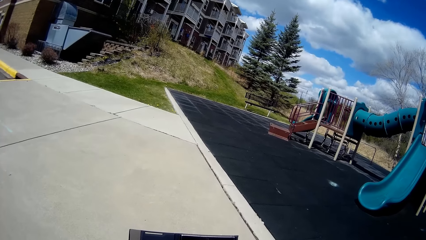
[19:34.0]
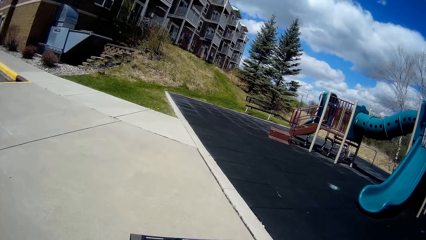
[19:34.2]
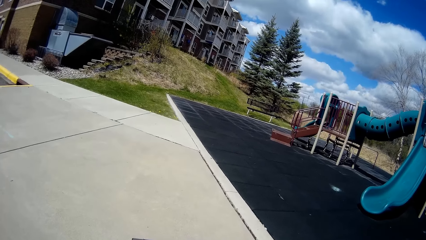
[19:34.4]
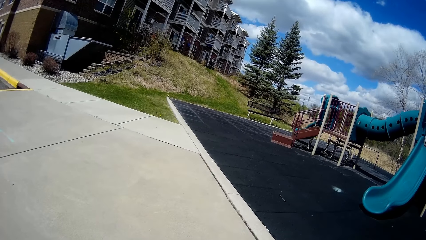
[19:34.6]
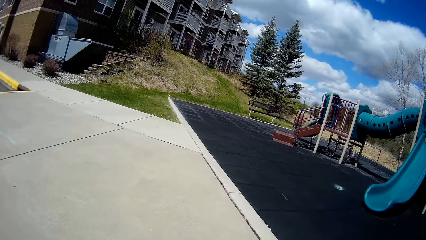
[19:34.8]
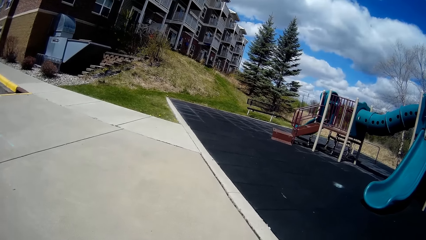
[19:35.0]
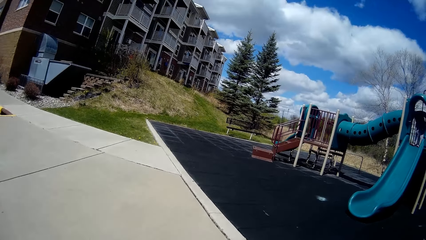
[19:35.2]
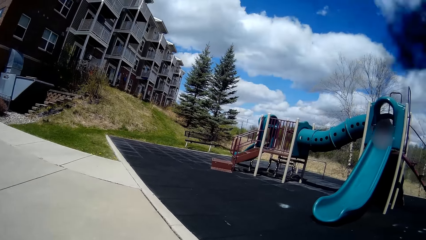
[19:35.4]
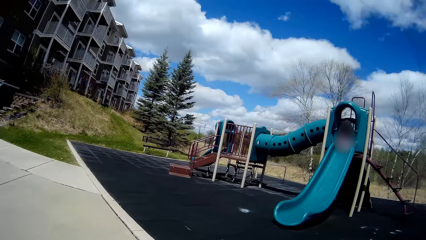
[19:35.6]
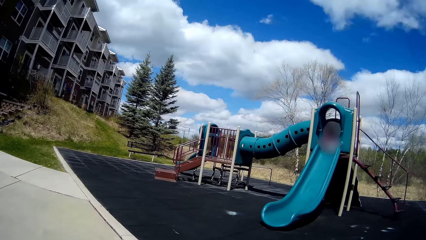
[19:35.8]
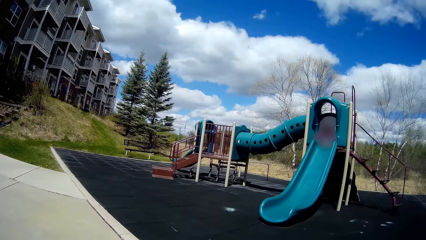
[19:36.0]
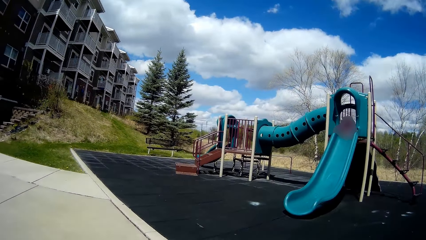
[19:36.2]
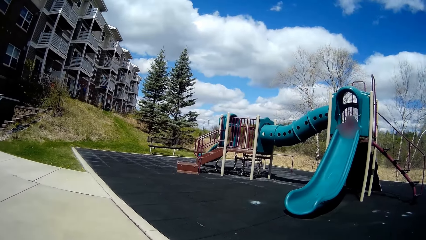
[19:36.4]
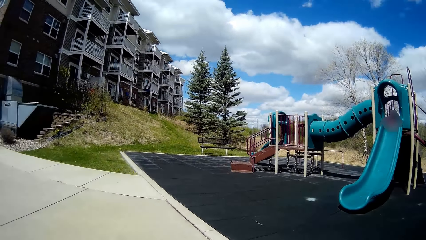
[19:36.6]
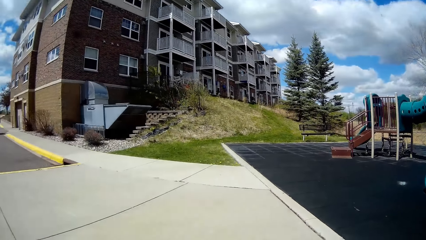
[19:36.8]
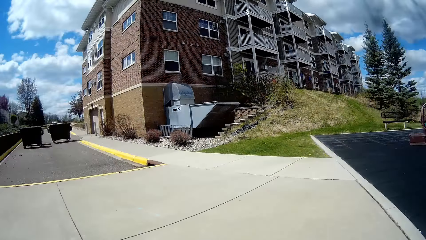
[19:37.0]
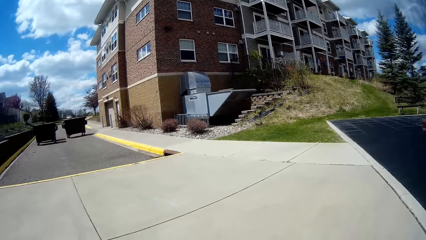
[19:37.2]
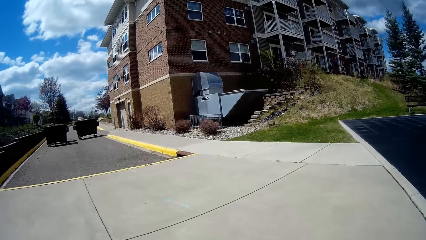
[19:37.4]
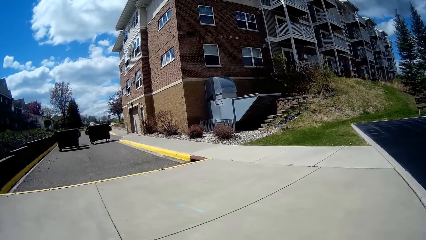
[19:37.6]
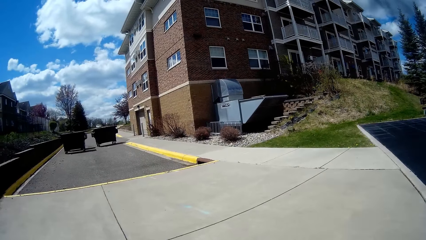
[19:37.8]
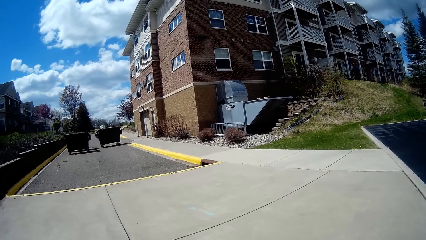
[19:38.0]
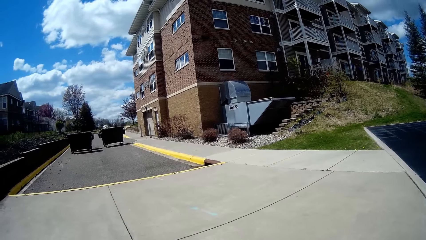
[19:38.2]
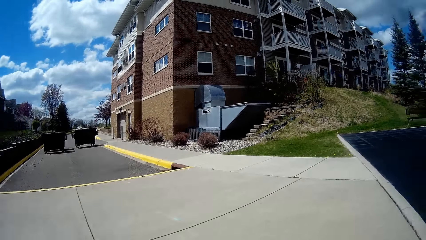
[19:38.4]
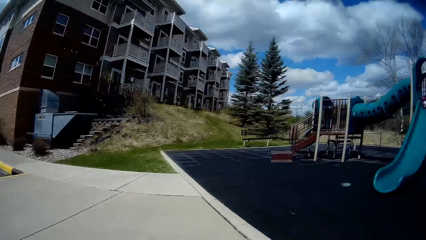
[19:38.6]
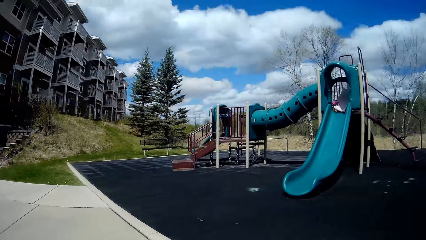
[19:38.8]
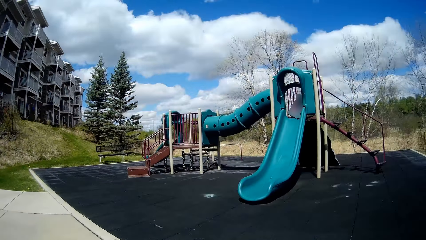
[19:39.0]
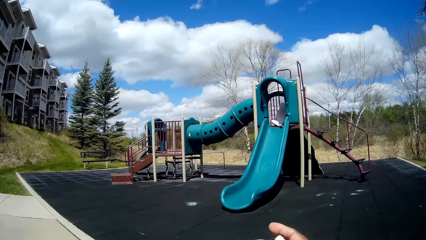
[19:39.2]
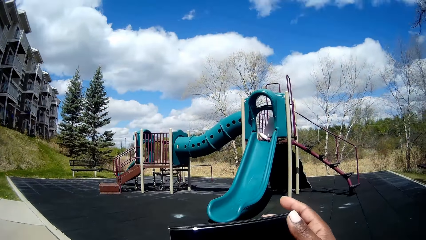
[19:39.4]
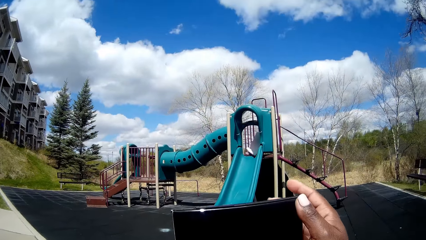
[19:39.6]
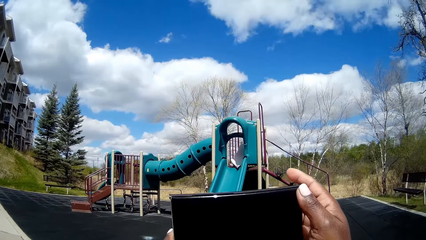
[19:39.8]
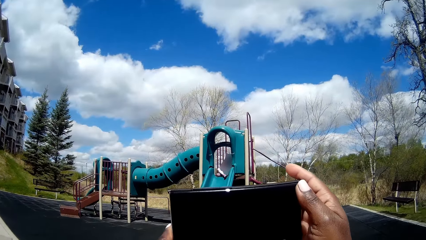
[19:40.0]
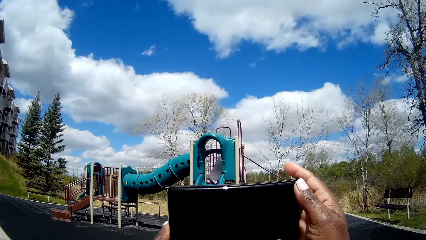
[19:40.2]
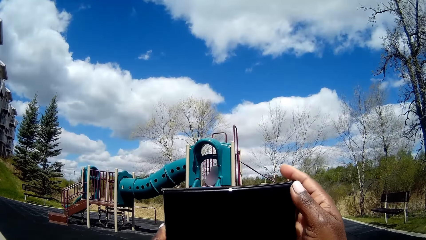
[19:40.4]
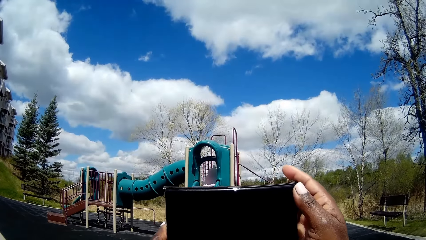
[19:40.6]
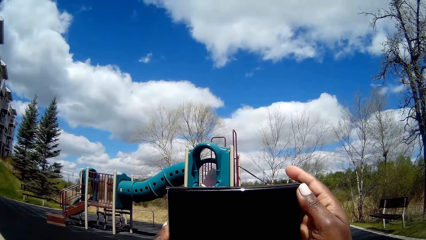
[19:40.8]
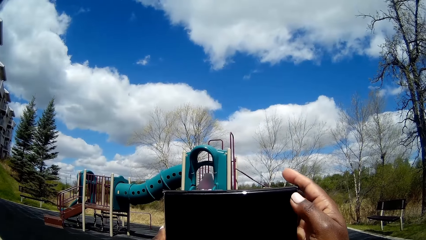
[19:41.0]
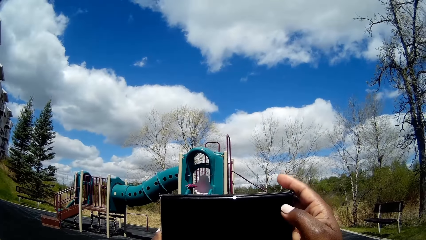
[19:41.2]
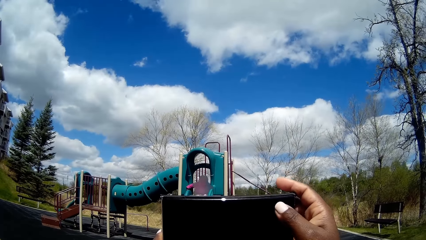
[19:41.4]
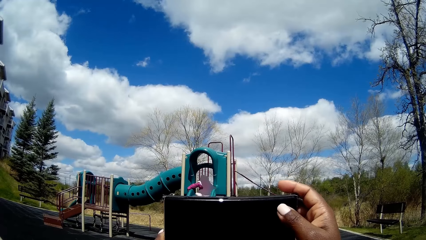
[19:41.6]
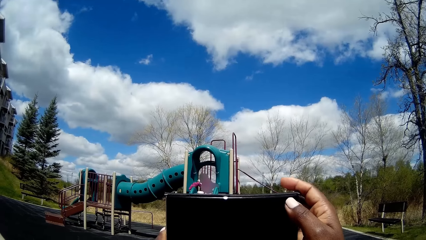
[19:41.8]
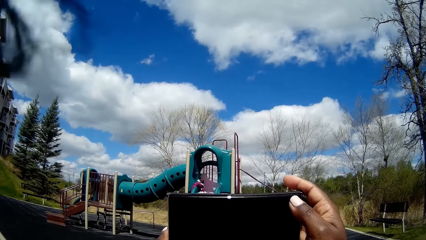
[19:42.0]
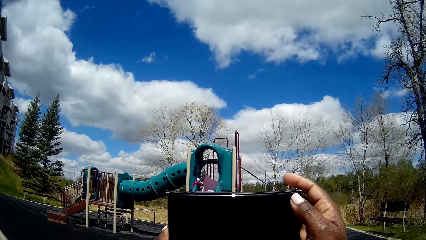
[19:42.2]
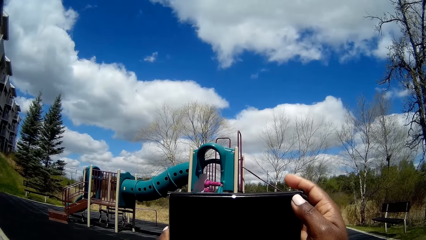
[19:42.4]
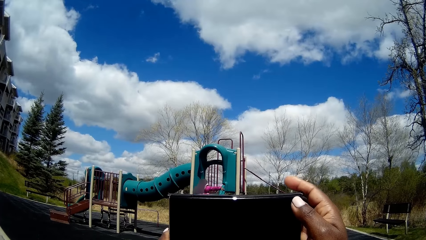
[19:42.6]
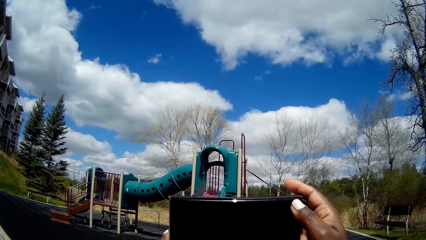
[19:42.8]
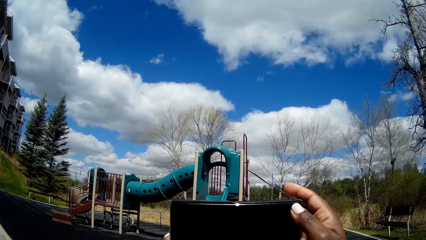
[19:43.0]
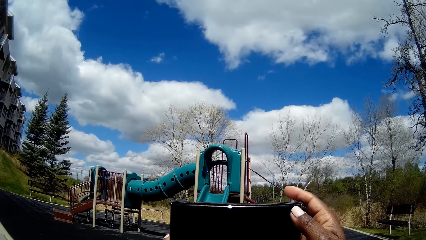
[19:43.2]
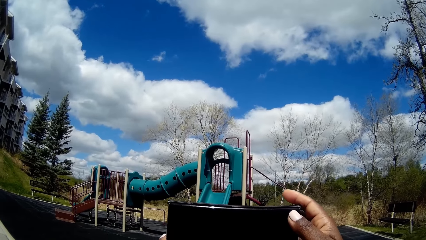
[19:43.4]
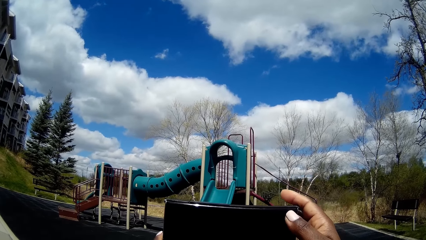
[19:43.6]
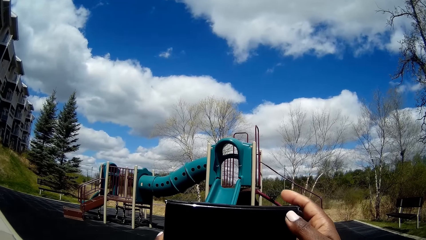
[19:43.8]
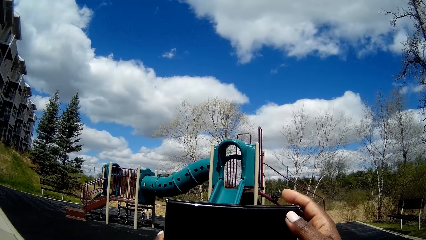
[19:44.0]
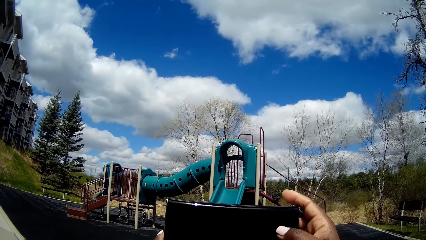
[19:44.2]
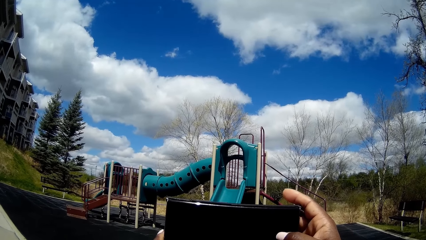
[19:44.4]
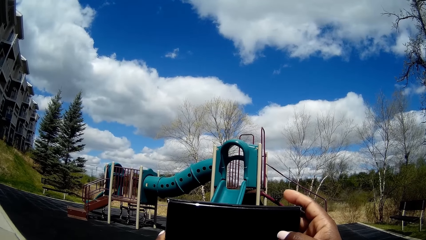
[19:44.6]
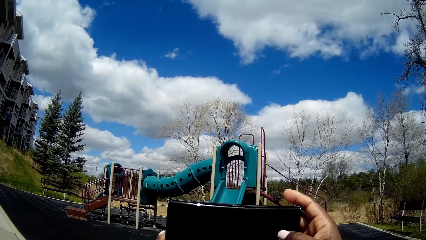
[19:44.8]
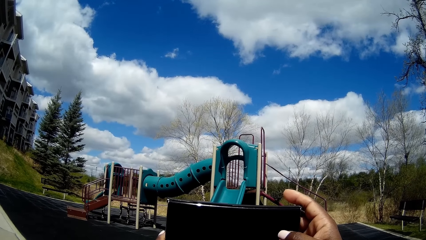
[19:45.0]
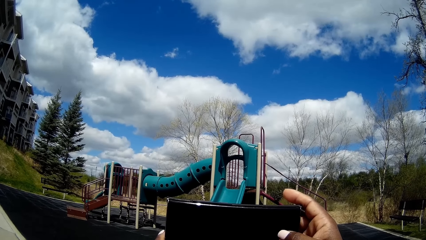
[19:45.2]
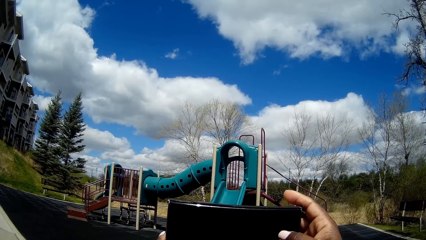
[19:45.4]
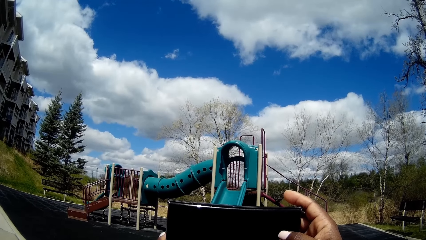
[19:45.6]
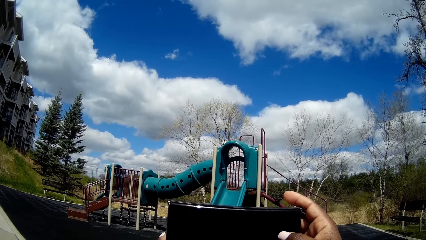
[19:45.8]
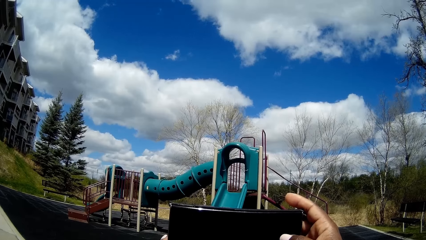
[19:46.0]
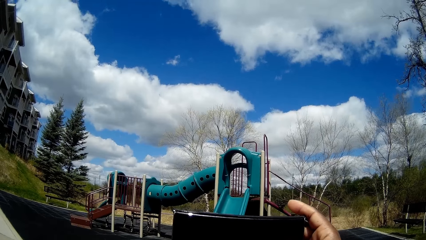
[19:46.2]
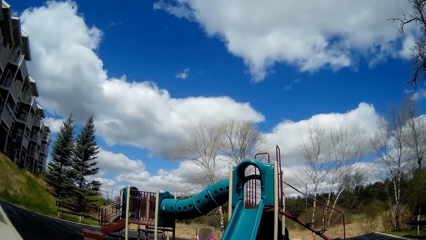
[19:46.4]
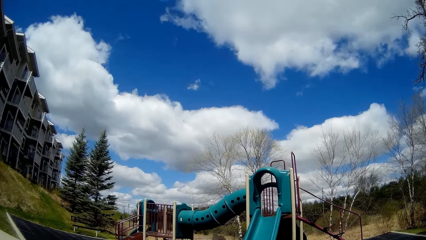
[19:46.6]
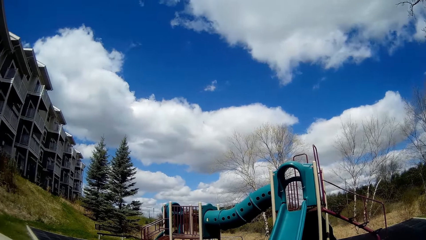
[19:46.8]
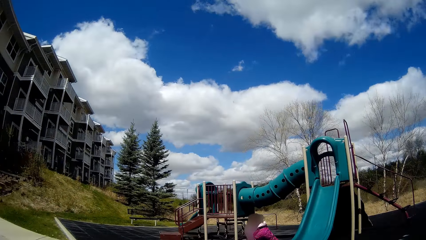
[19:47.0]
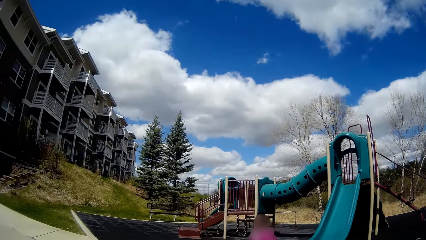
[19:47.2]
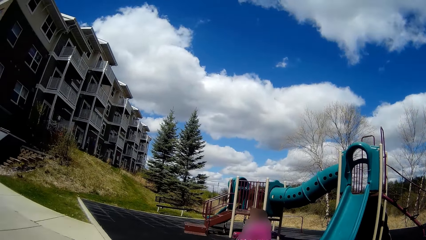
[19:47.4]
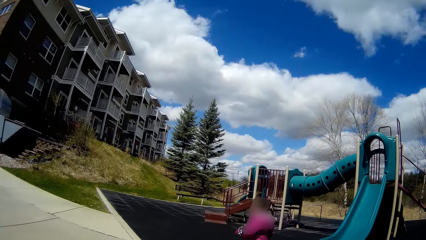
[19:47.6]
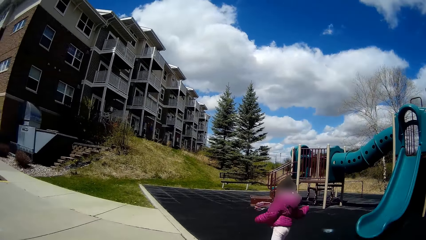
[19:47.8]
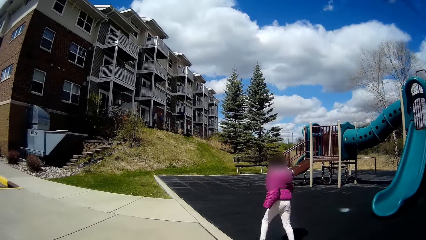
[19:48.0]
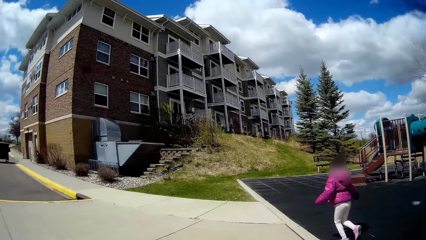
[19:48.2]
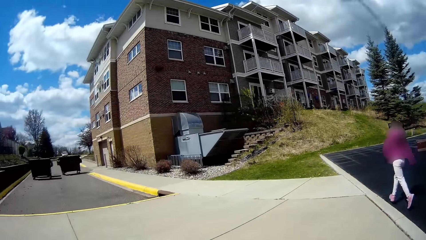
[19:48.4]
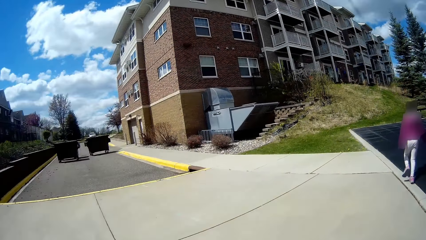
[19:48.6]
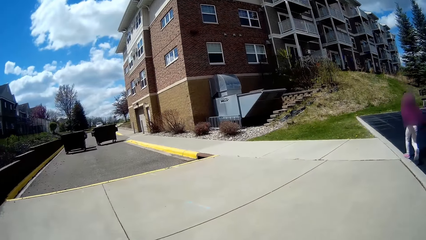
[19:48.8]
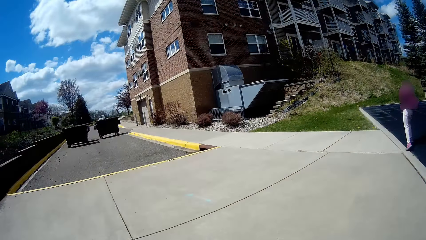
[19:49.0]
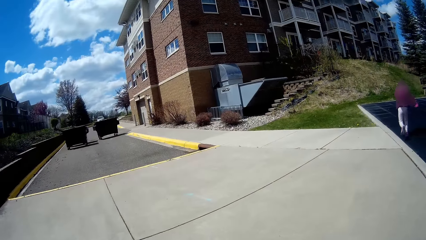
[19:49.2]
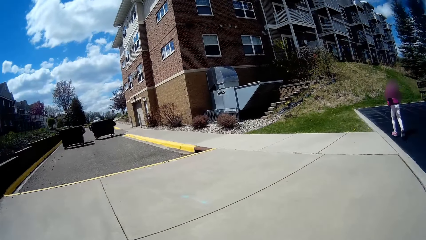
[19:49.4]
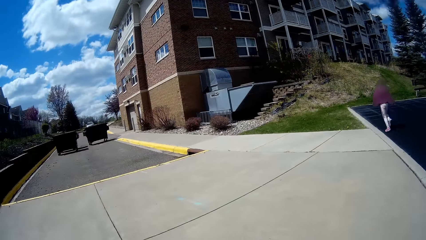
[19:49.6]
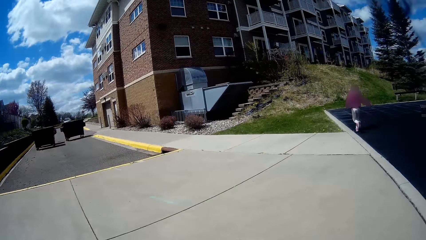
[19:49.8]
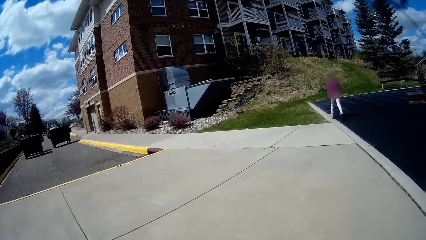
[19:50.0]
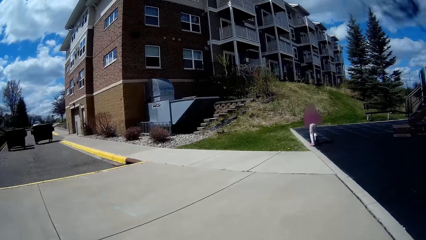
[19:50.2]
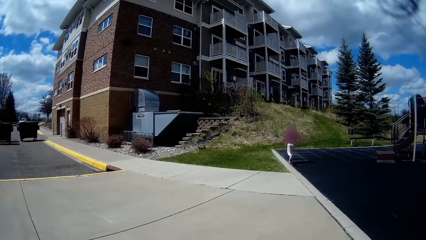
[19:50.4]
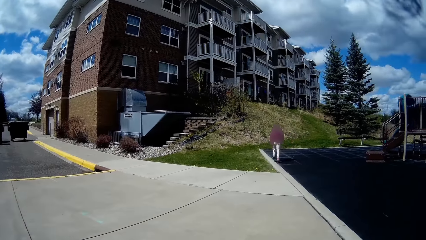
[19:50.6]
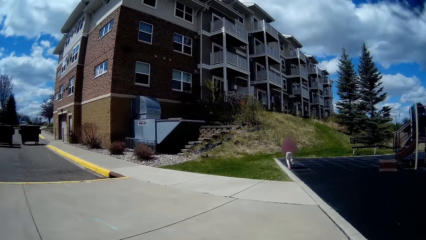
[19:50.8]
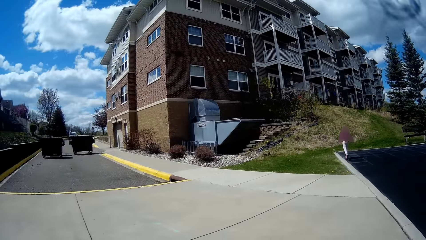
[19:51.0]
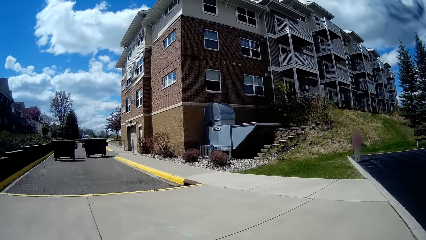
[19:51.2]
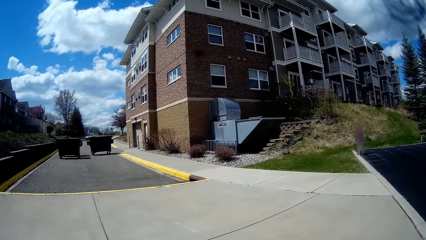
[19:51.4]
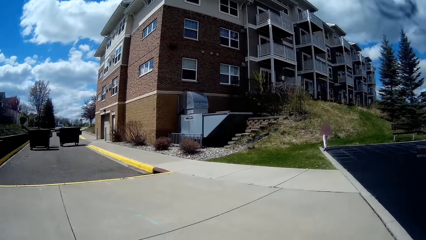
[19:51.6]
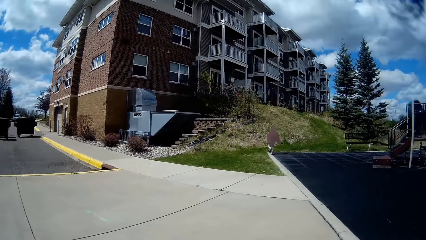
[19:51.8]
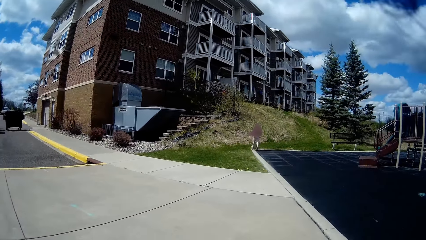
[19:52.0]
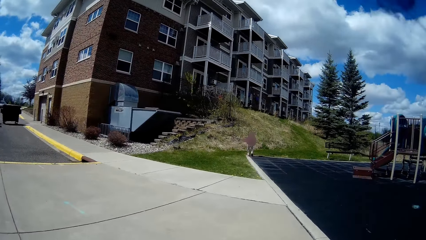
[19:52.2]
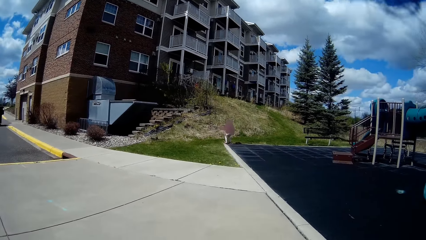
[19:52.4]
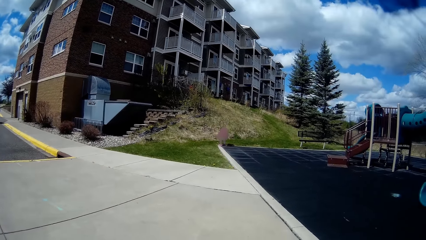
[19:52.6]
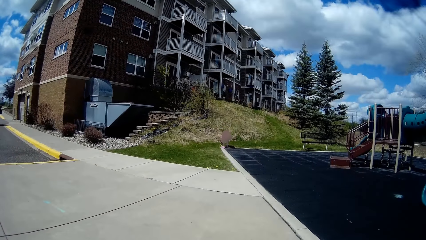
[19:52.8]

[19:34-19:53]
The camera wearer converses with a man along the pitch. She holds up the phone with her right hand. The girl slides down the slide. The camera wearer converses with the man along the pitch. The girl runs toward the edge of the playground.
